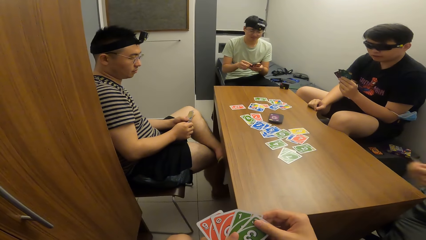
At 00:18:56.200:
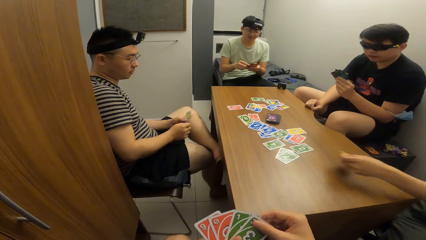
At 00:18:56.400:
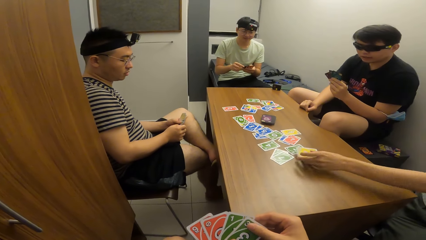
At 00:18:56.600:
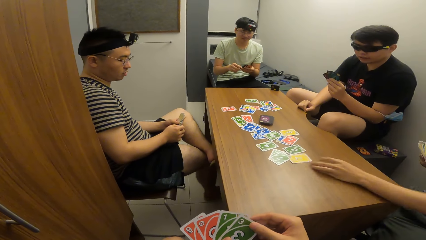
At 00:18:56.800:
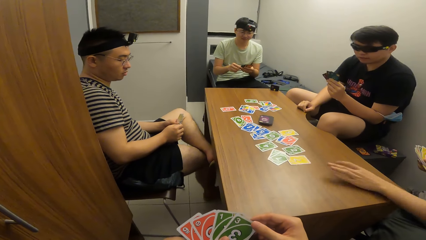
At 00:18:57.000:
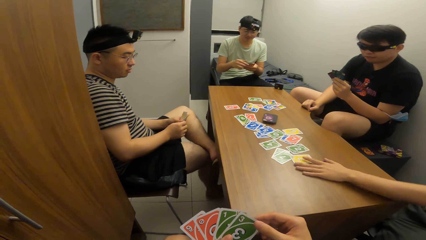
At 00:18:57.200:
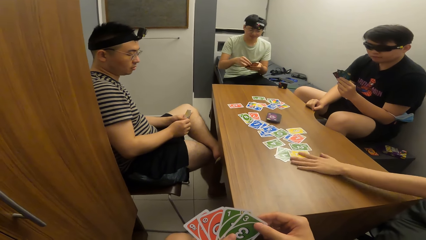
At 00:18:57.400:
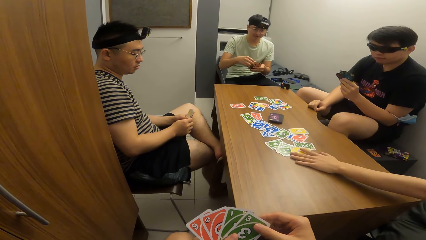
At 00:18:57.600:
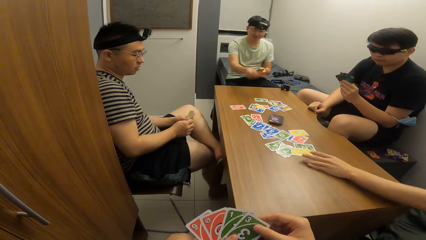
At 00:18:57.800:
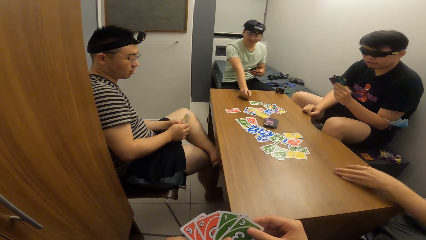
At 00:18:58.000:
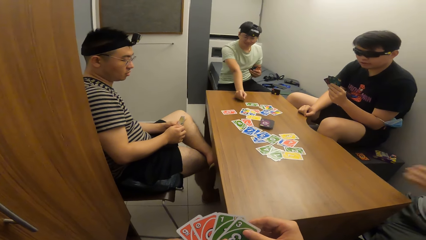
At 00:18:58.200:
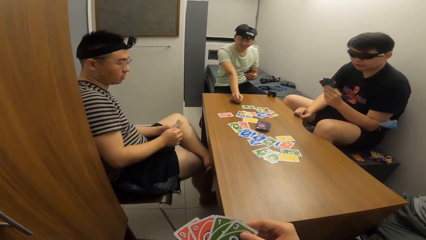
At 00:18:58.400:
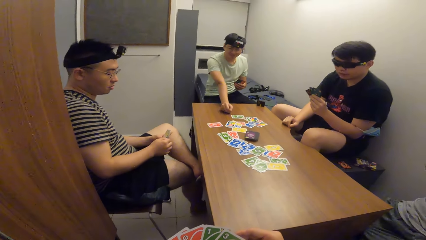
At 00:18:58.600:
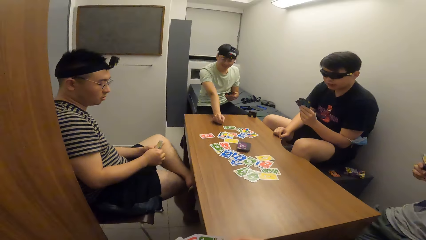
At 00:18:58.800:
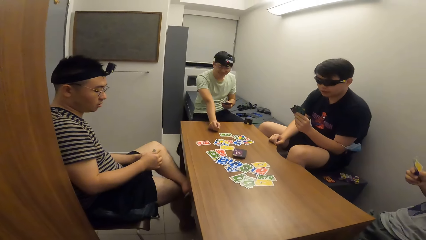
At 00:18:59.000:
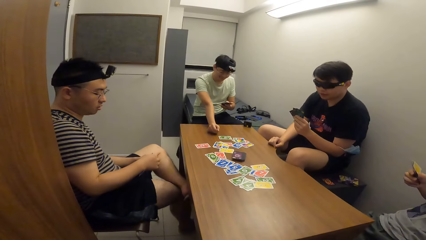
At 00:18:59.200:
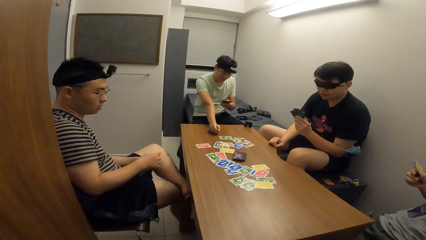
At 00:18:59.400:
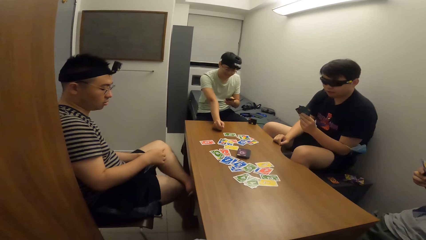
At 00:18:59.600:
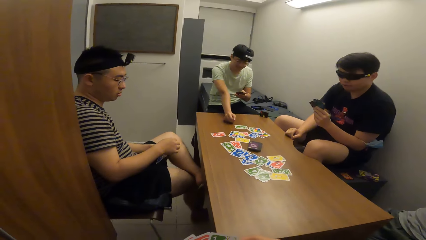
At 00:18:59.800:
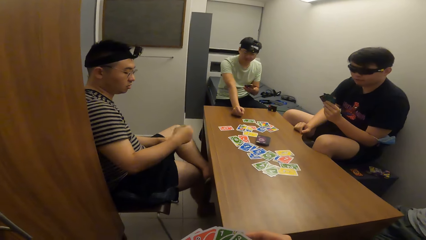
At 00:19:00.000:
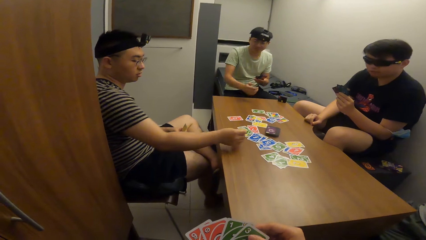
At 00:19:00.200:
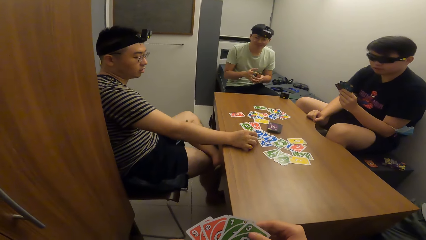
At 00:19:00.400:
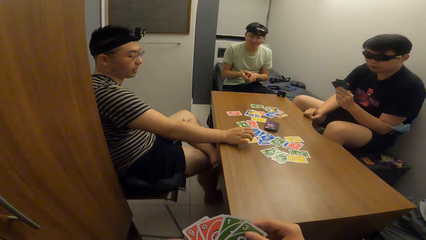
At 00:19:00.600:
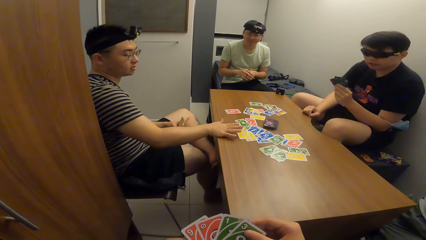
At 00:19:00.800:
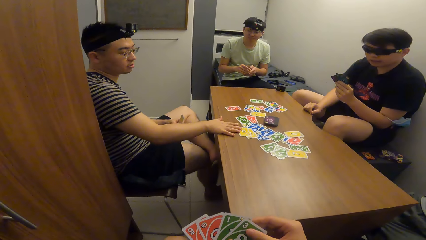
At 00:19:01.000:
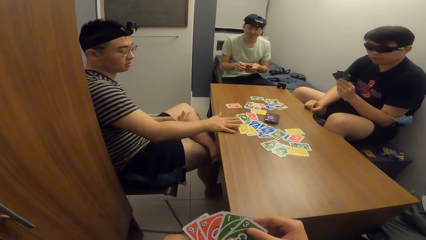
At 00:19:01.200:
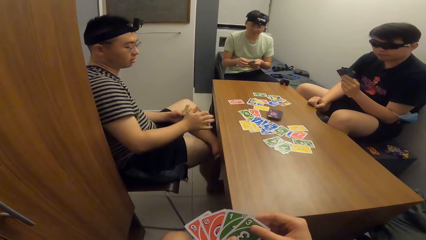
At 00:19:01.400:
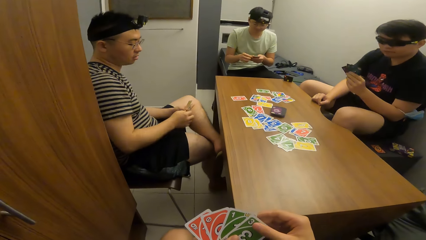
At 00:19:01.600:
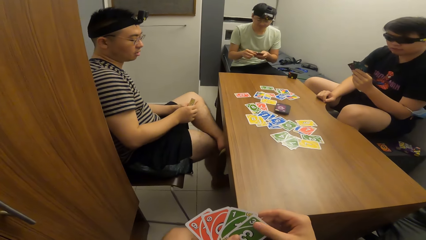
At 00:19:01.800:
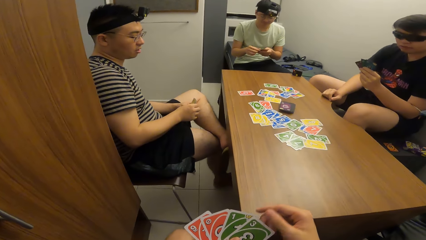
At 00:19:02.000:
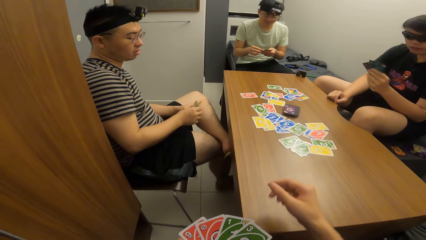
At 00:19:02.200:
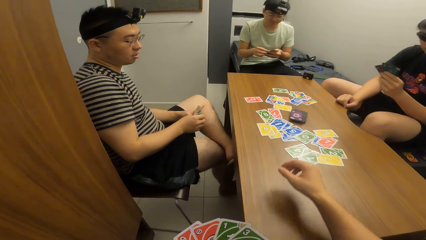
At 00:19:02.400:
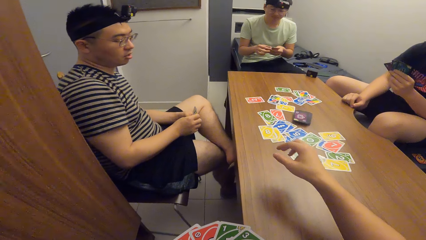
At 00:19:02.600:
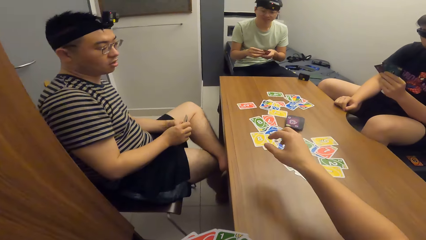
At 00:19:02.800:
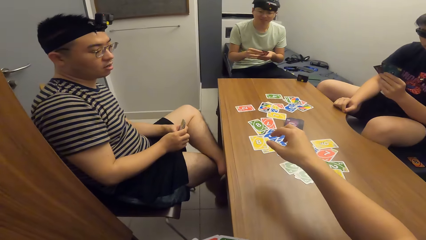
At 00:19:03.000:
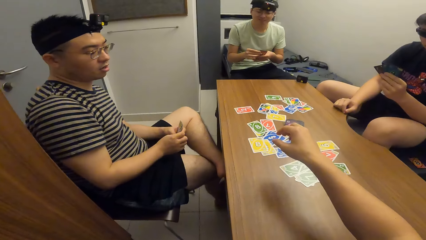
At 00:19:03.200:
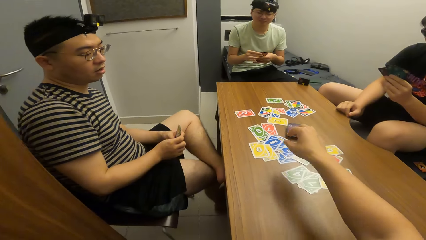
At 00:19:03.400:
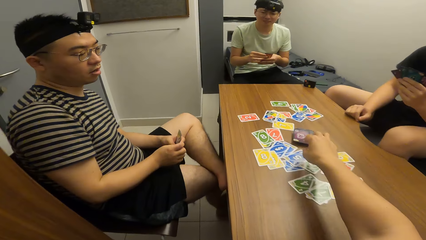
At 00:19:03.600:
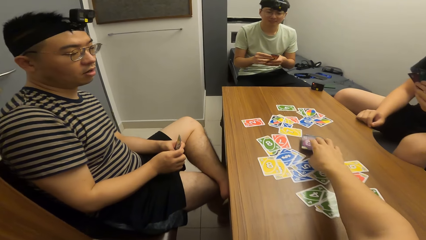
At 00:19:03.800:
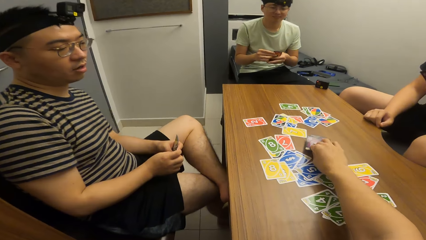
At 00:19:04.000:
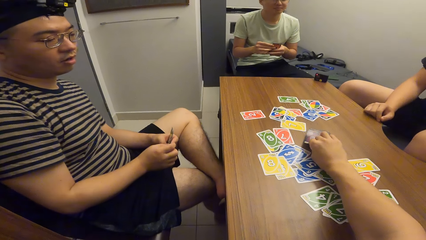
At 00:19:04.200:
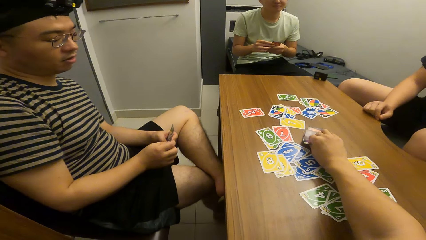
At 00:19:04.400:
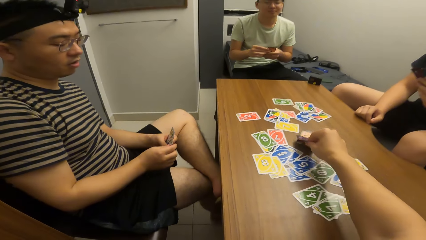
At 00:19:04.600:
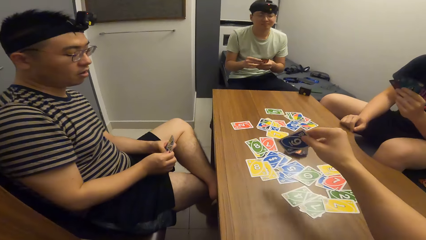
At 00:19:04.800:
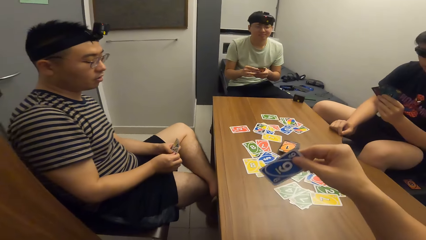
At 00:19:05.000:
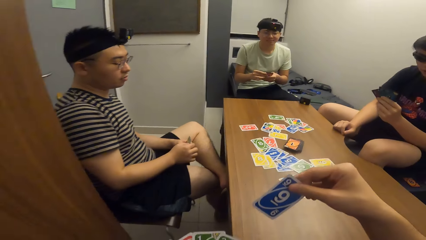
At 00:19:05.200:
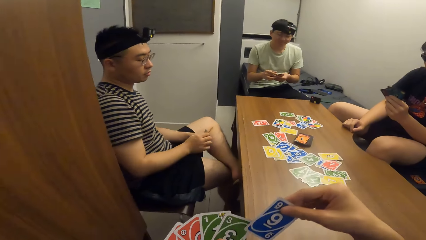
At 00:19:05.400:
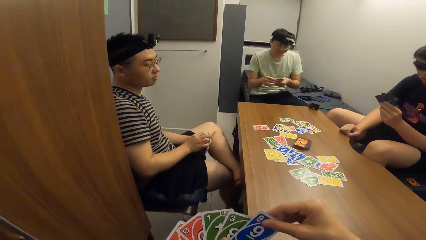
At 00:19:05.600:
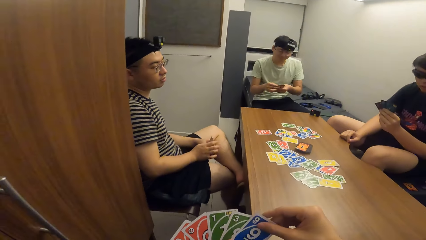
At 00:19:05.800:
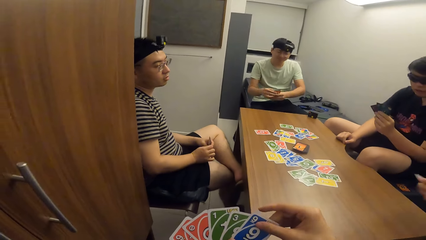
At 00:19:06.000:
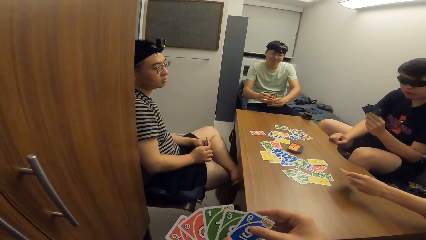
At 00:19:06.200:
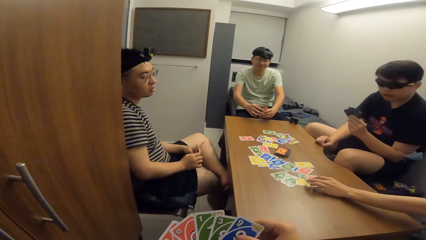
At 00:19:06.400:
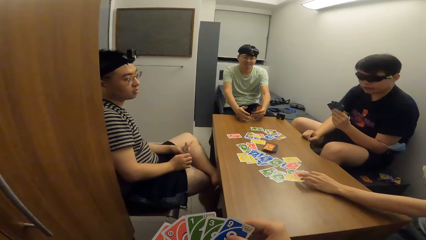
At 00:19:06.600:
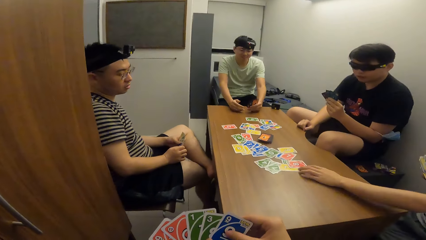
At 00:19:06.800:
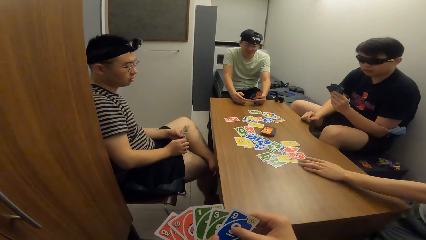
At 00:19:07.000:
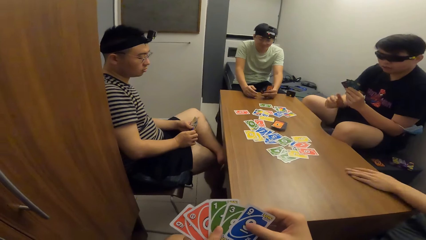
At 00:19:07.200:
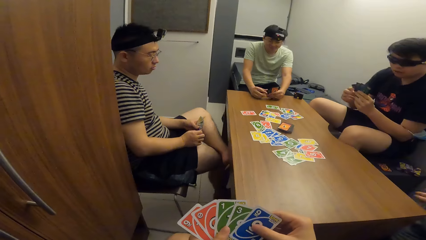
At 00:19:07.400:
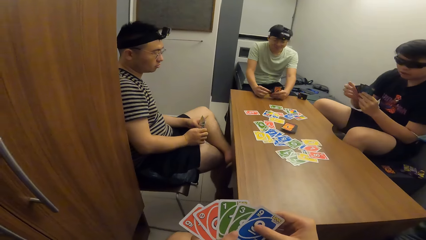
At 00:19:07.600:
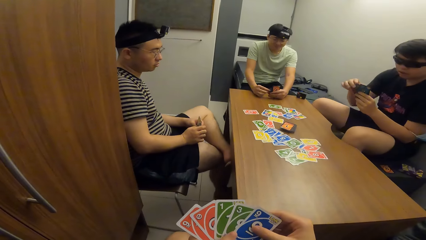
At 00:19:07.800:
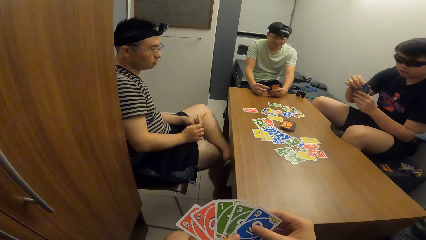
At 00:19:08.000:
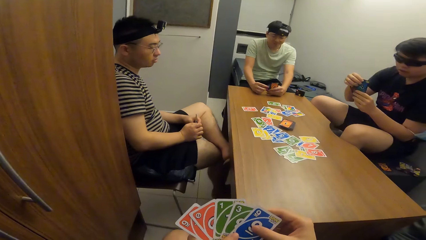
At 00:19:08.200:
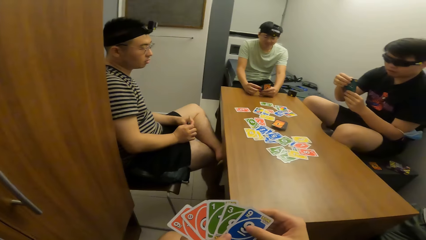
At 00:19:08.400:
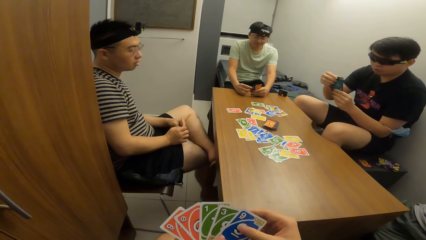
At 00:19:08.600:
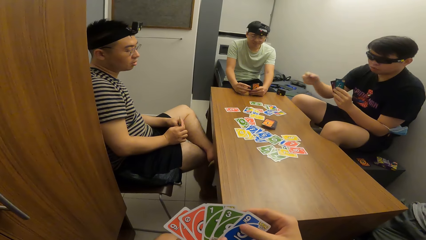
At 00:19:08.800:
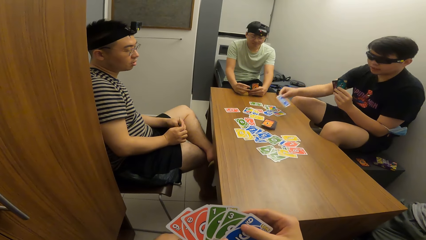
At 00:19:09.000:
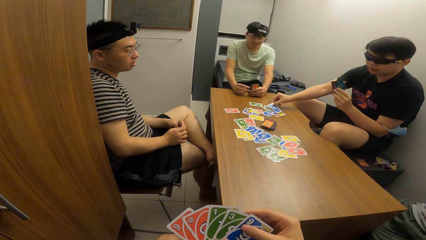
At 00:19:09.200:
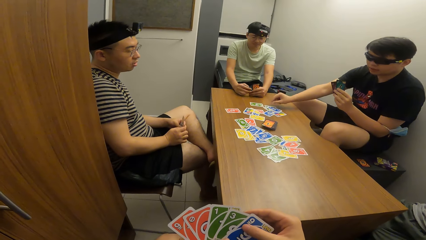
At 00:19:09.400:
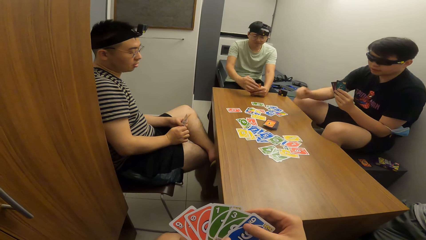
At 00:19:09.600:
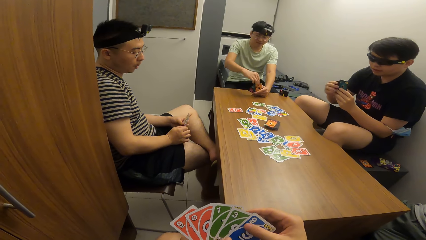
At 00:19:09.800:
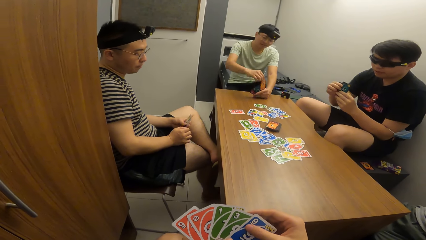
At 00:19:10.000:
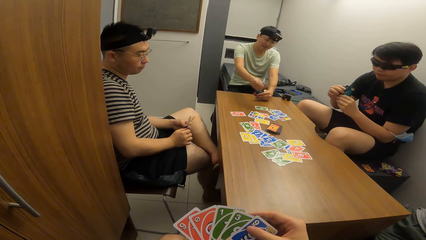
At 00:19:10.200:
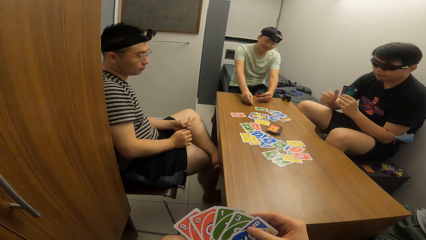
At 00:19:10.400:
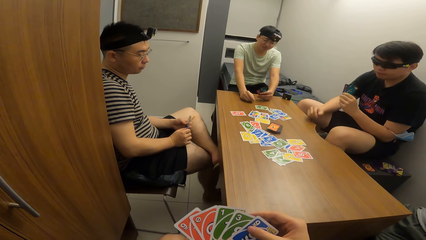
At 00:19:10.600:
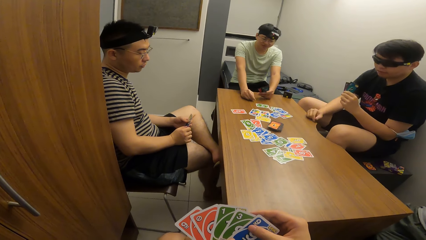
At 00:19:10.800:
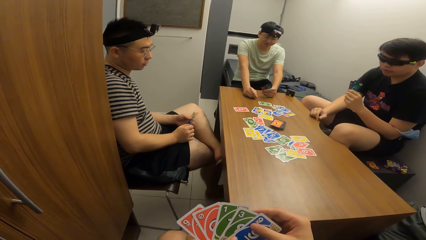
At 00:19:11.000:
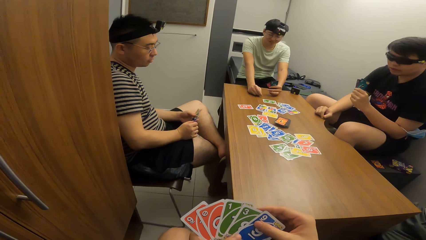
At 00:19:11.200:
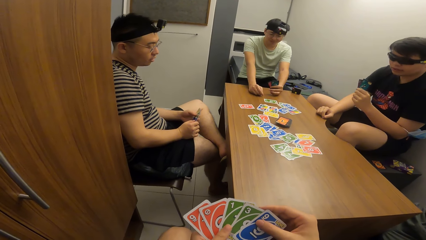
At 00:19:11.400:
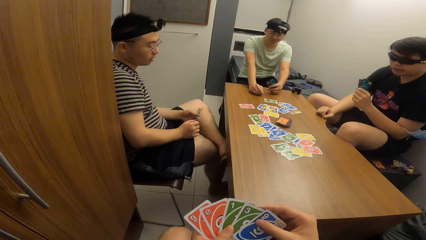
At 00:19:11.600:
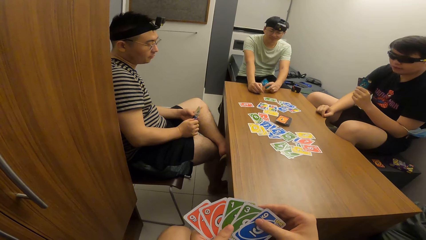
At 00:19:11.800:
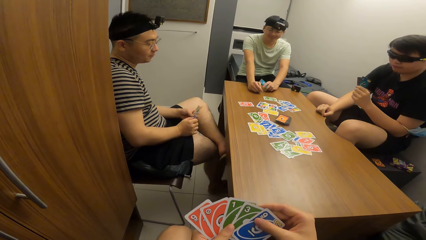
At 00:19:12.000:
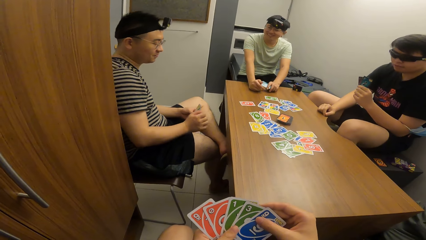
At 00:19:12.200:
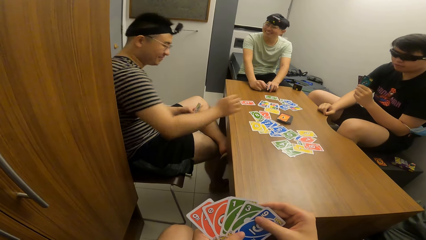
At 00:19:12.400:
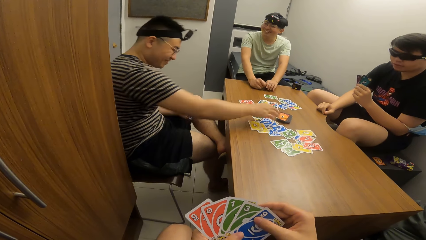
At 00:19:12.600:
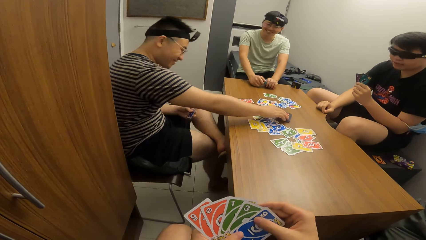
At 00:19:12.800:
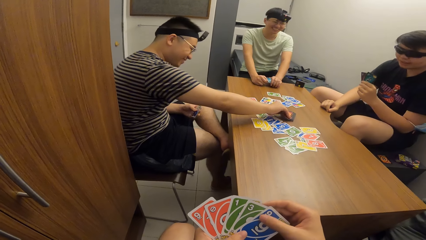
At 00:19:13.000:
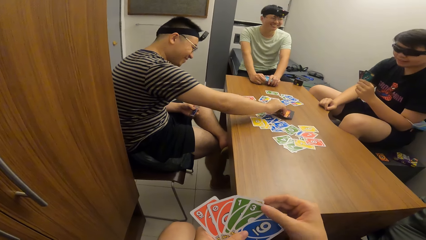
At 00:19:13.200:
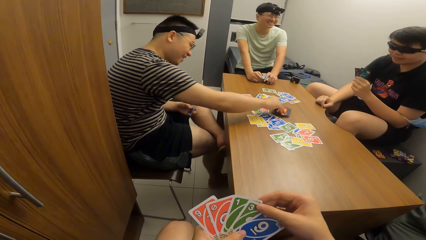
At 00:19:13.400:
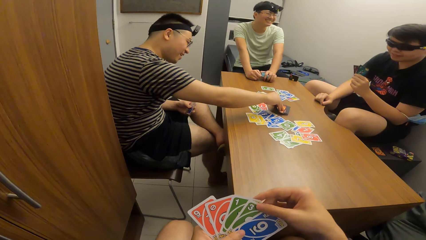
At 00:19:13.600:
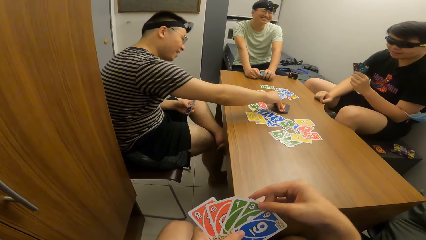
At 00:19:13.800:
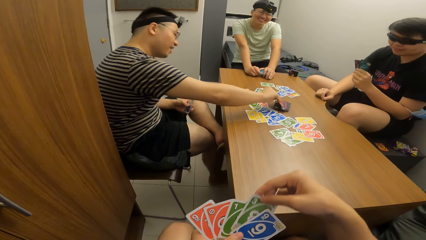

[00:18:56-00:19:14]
A man drops the playing card on the table with his left hand. Another man drops the playing card on the table with his right hand. Another man drops the playing card on the table with his right hand. The camera wearer picks up the playing card on the table with his right hand. The first man drops the playing card on the table with his left hand. Another man drops the playing card on the table with his left hand. The second man drops the playing card on the table with his left hand. The third man picks up the playing card on the table with his right hand.
